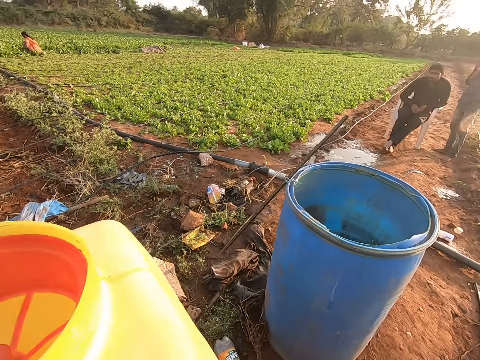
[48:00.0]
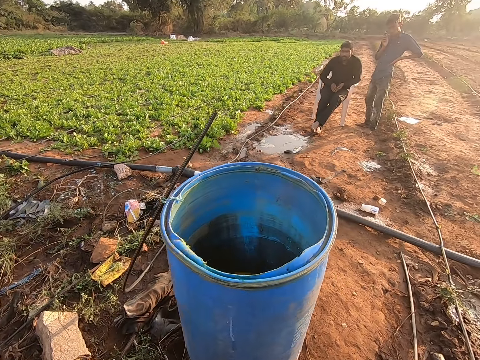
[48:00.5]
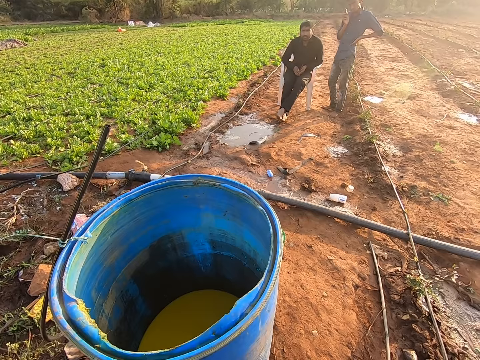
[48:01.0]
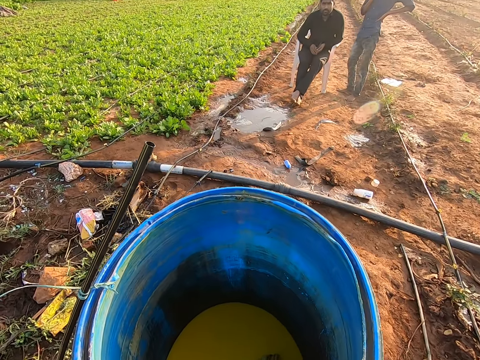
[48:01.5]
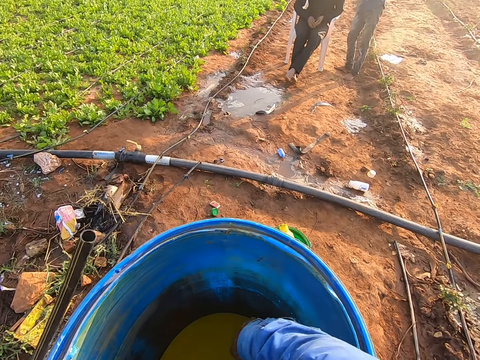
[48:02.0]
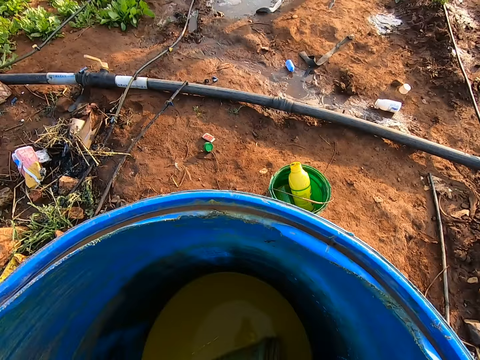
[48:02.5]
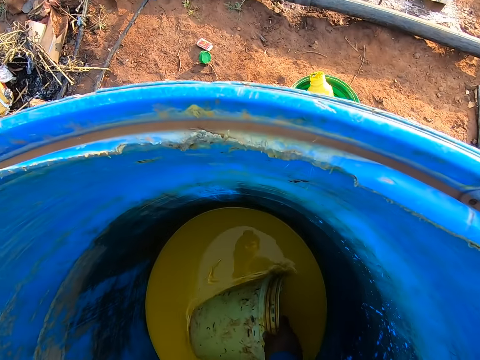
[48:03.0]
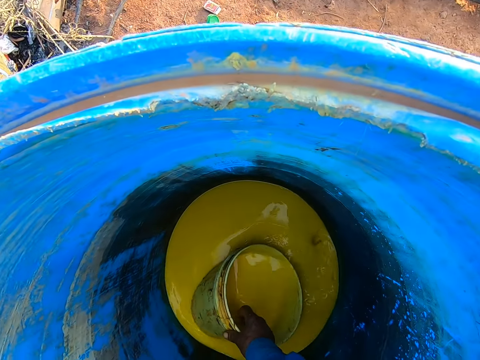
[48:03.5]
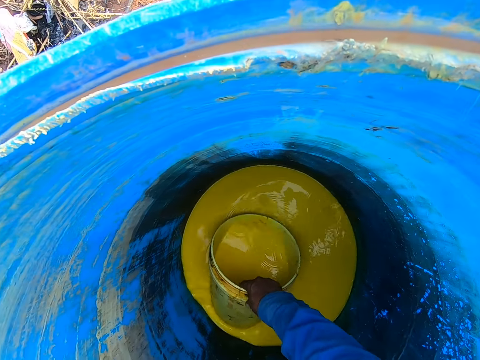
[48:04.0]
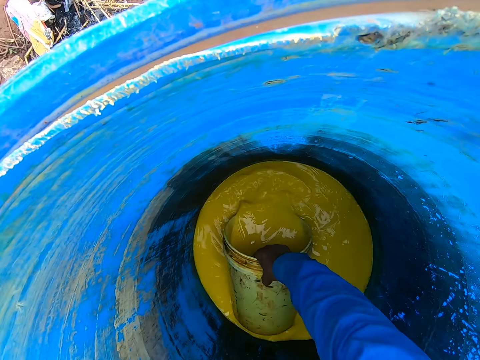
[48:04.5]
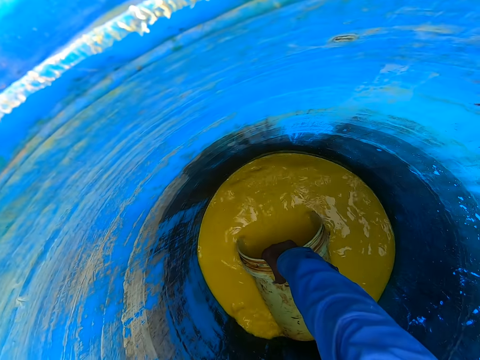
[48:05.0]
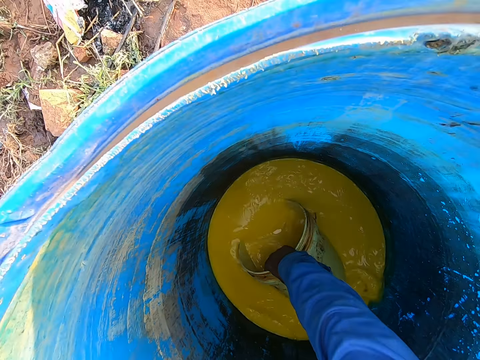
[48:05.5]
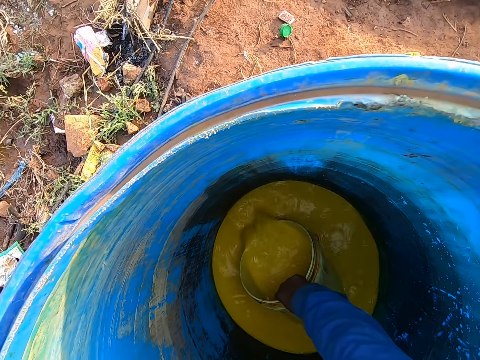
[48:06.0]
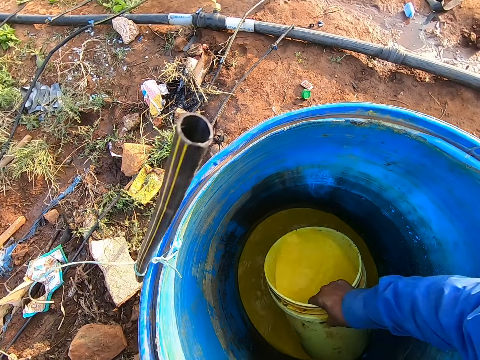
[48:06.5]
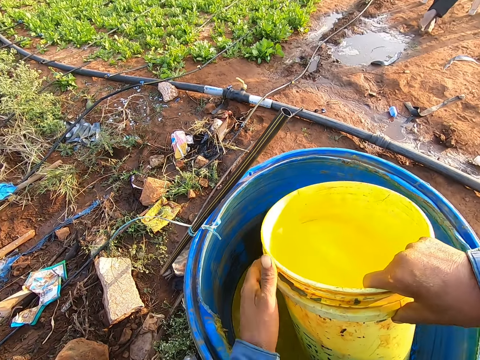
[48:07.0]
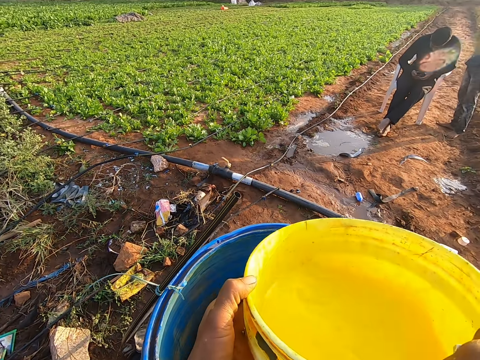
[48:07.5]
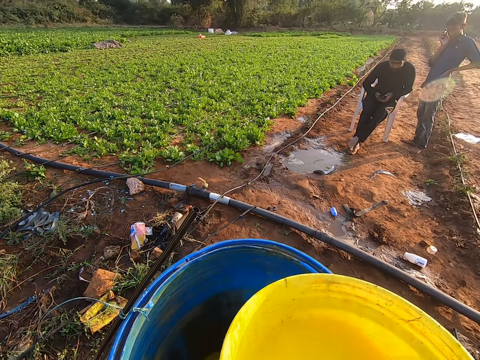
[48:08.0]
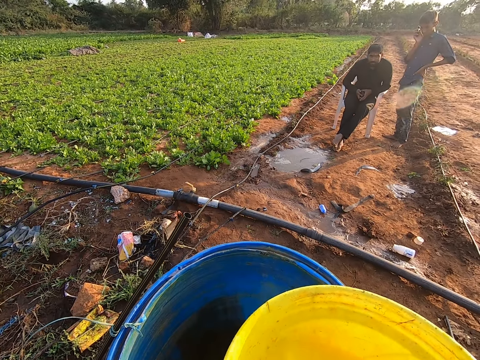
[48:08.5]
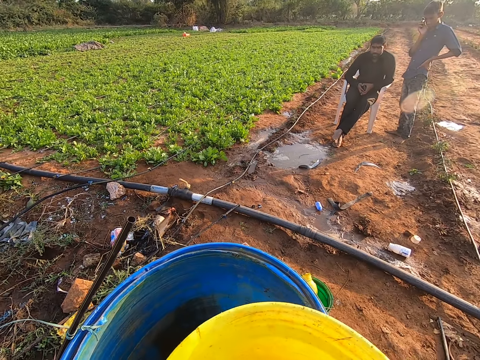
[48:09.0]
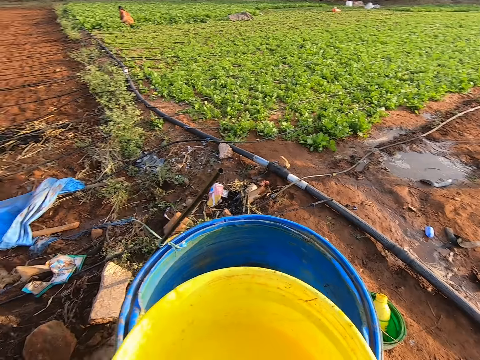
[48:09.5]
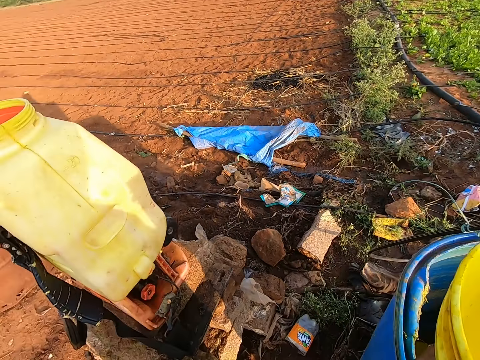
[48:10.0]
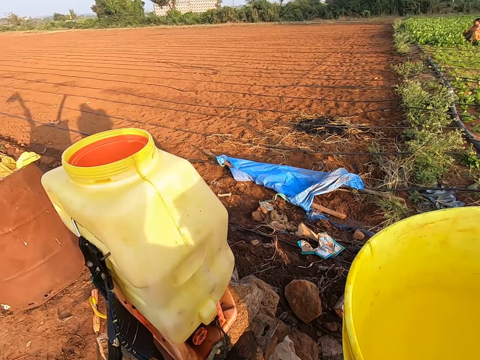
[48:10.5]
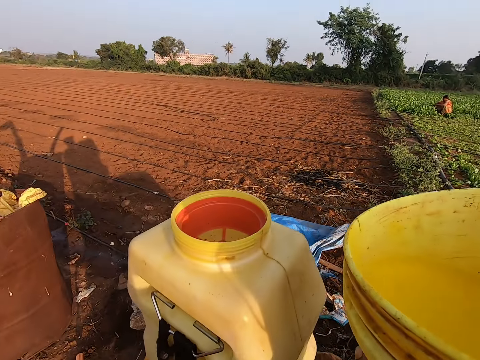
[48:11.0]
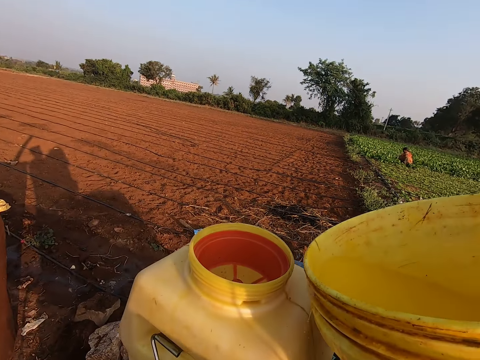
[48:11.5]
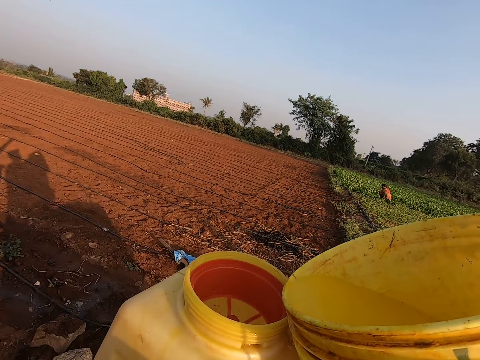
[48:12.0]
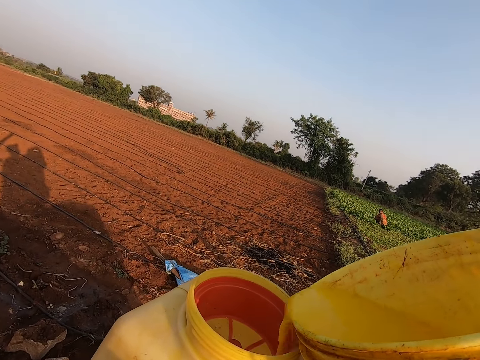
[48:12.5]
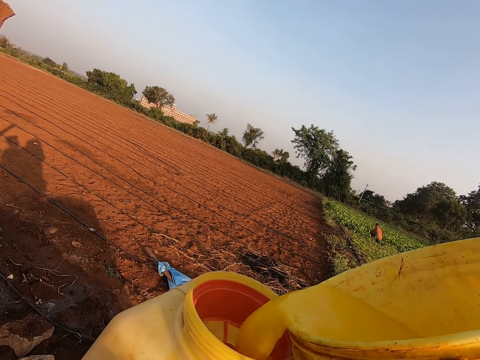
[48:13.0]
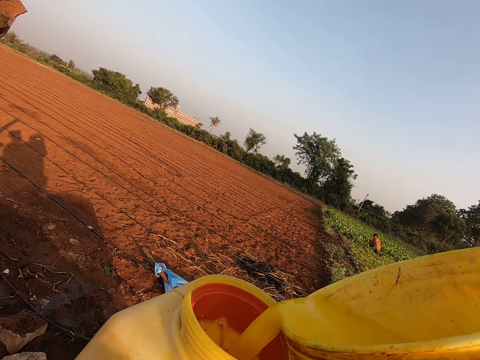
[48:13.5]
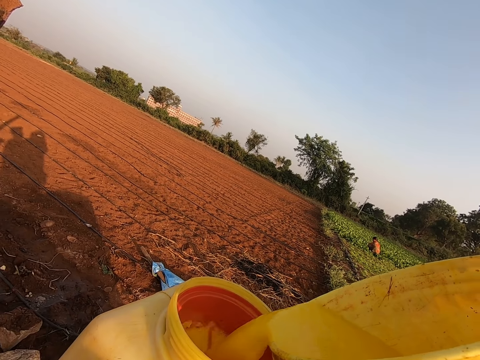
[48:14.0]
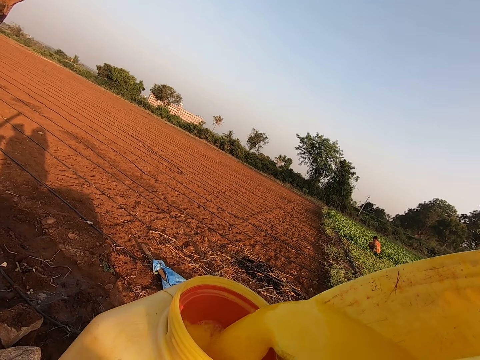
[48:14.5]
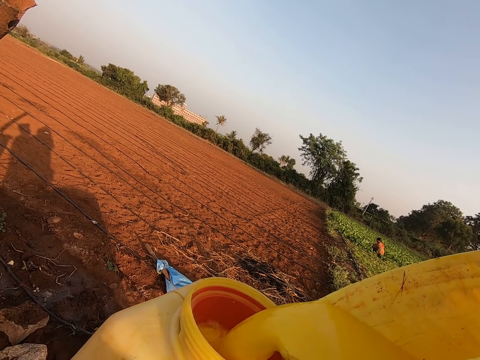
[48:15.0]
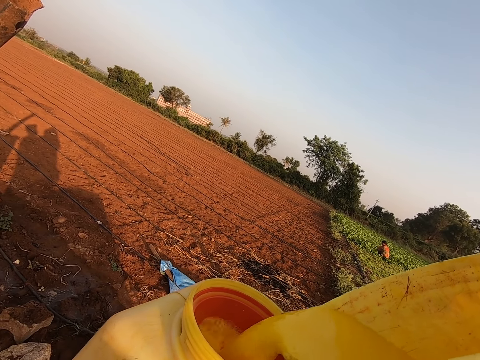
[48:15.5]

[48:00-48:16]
The camera wearer drops the lid on the brick with his left hand. He walks towards a container. He inserts his right hand into a drum of fertilizer. He holds a container in the drum of fertilizer with his right hand. He takes fertilizer from the drum with the container in his right hand. He interacts with a man. The camera wearer lifts a bucket. He places the container on the tip of the drum of fertilizer with his hands. He holds the bucket with both hands. He looks around, moves towards the container and pours fertilizer from the container in his hands into the pressure spray.

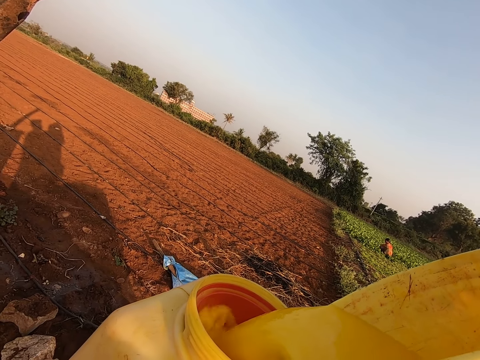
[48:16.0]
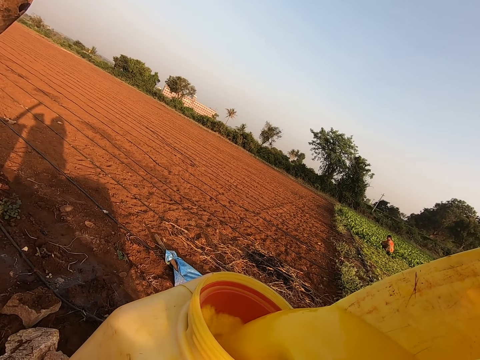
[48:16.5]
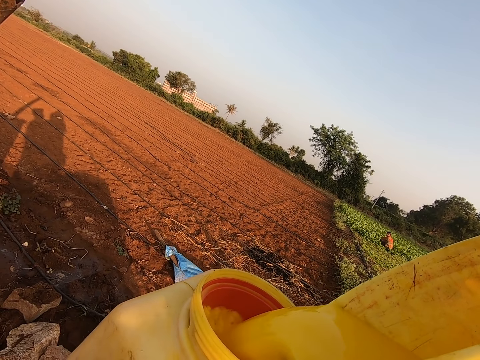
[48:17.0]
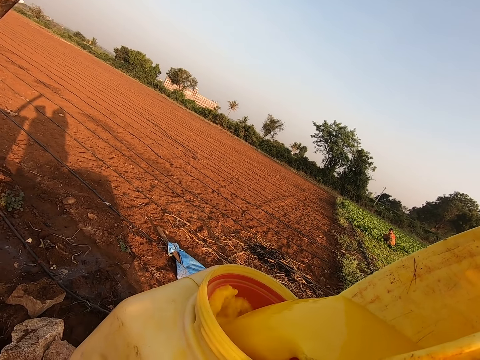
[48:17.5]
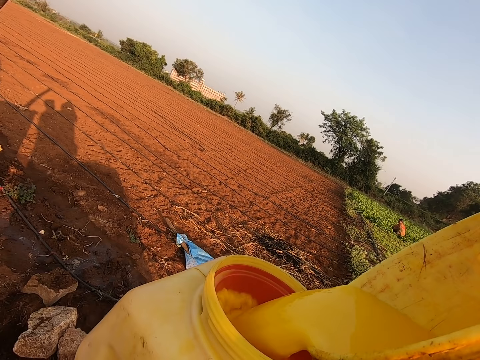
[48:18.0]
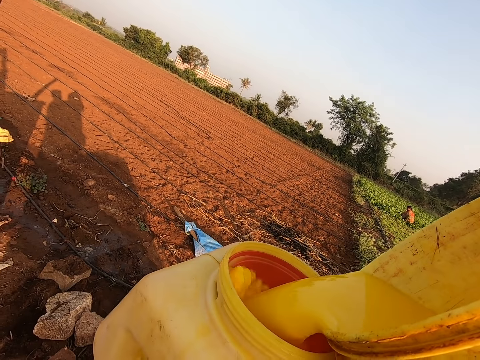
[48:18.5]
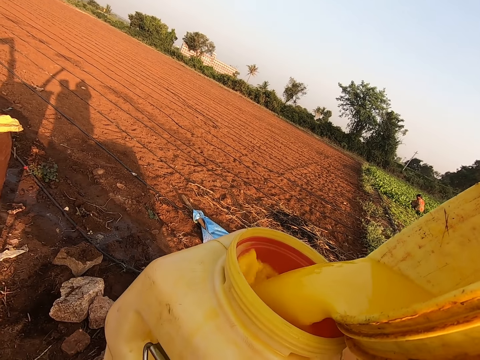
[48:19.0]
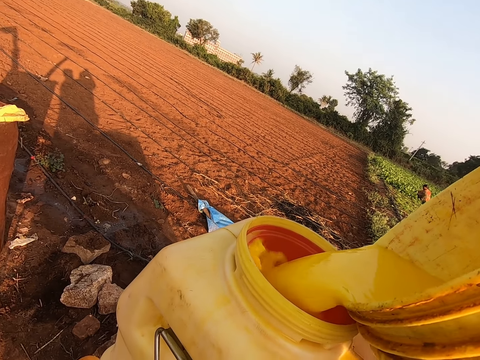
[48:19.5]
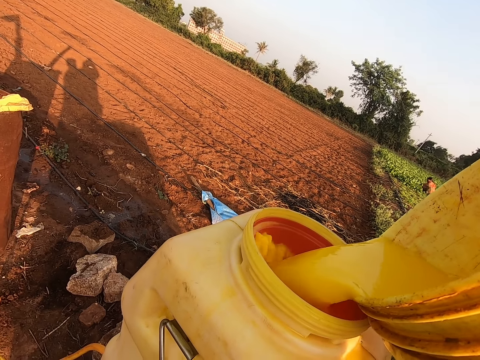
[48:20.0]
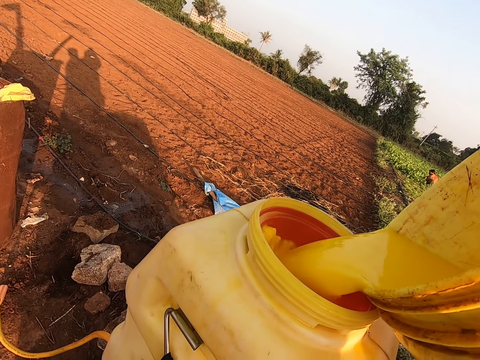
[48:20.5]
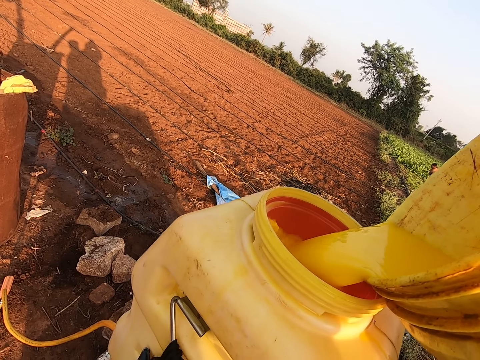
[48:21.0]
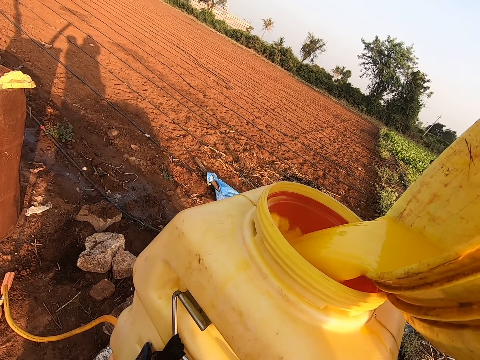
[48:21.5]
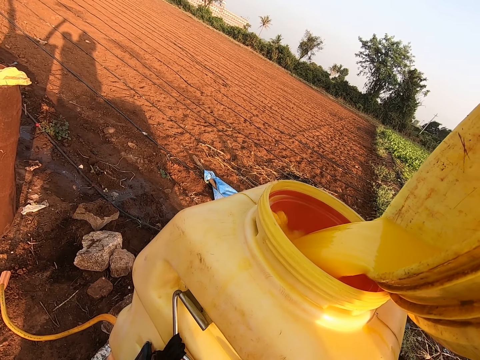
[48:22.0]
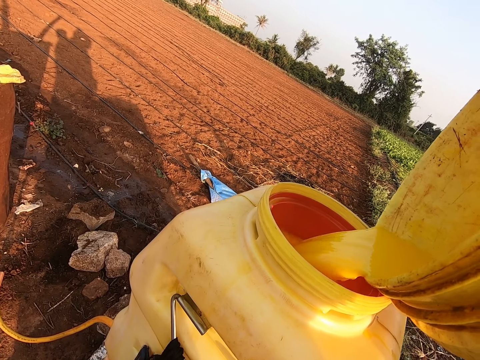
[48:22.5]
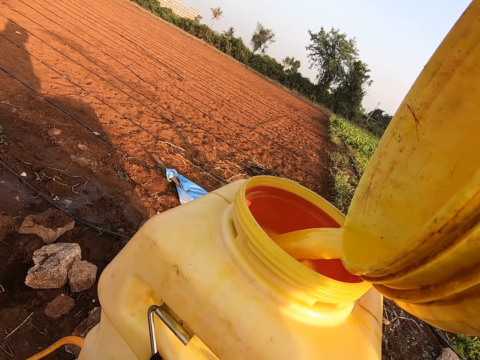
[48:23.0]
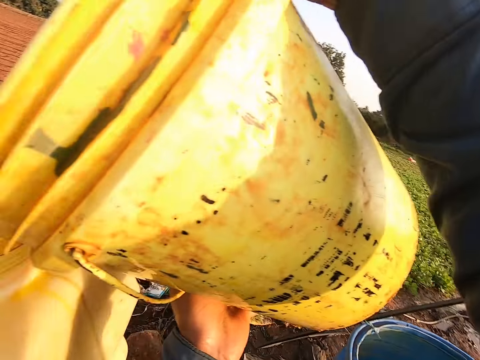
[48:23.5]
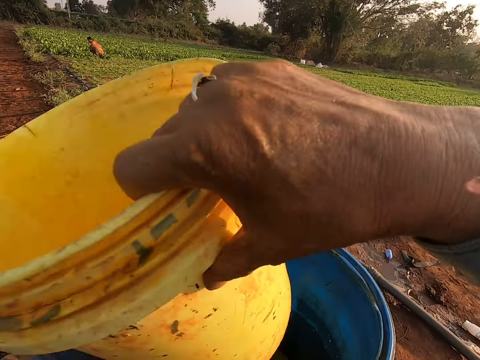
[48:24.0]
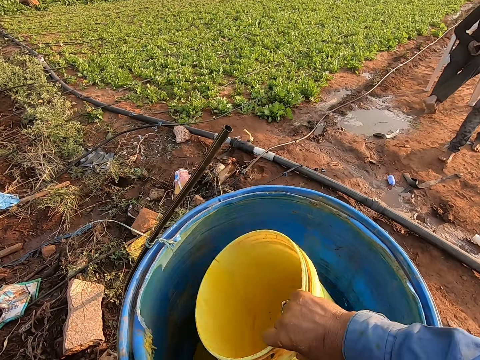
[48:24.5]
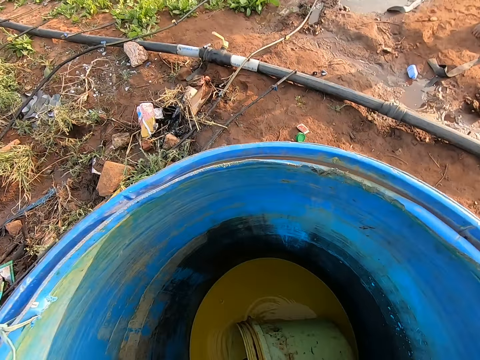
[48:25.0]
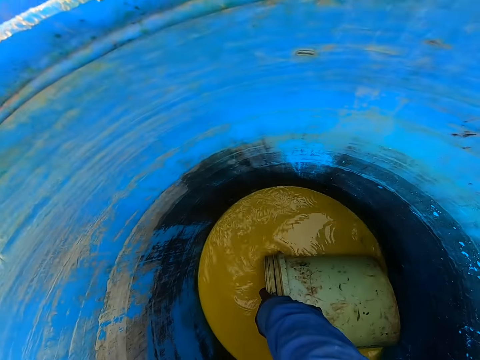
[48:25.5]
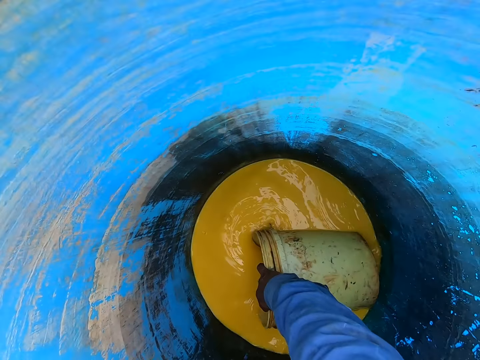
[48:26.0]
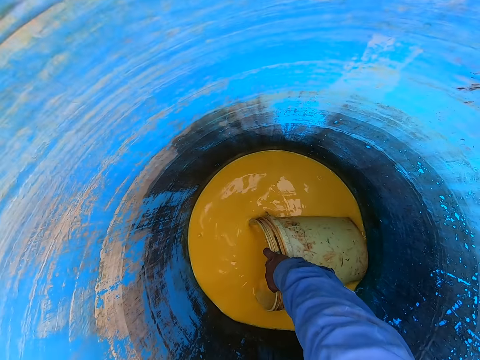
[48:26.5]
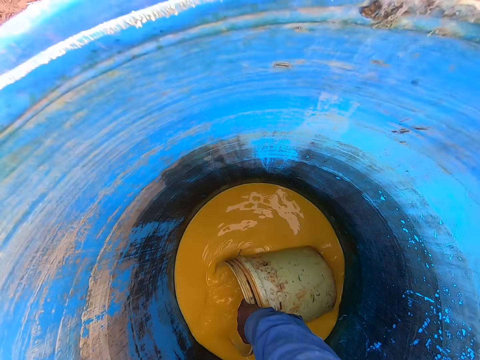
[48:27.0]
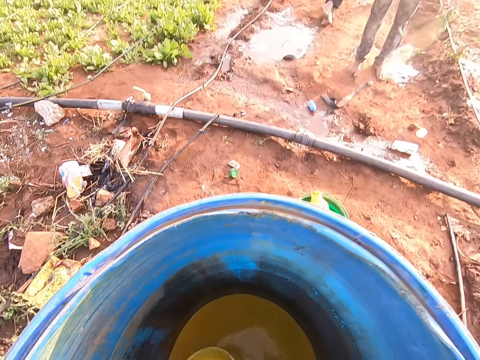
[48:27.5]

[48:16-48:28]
The camera wearer interacts with a man. The camera wearer inserts the container into the drum of fertilizer with his right hand. He takes fertilizer from the drum with the container in his right hand.
